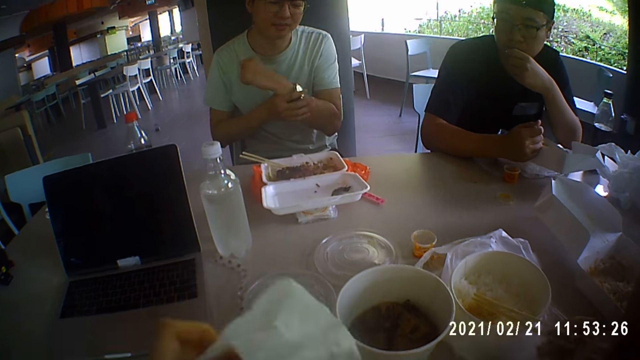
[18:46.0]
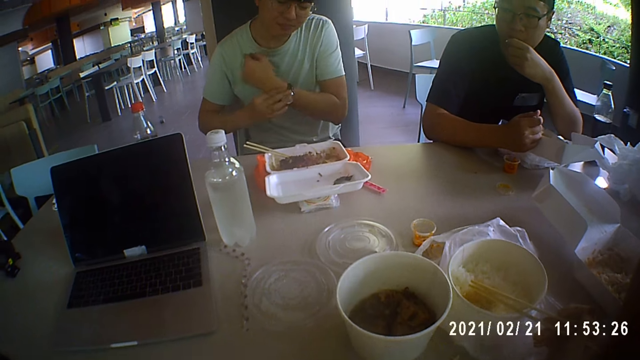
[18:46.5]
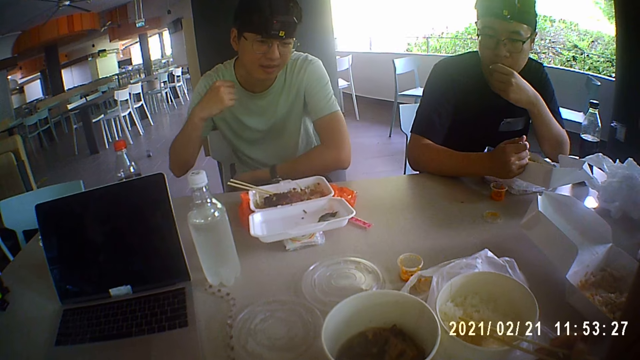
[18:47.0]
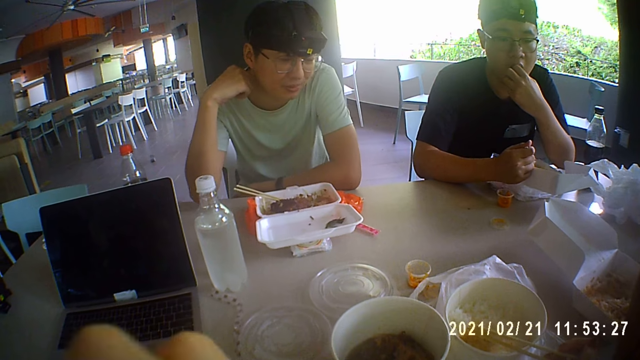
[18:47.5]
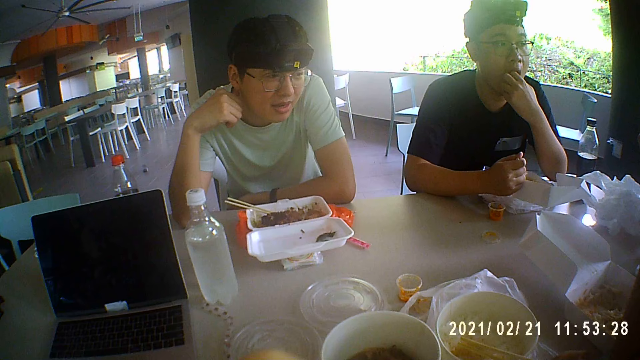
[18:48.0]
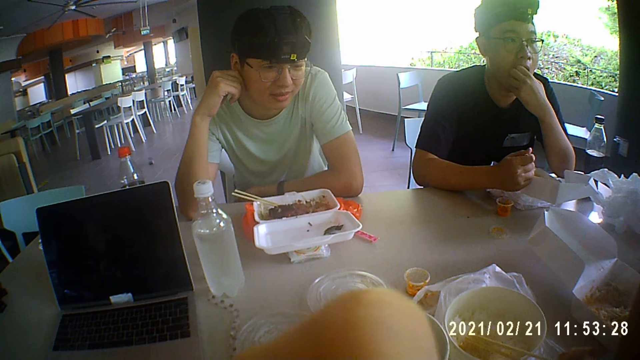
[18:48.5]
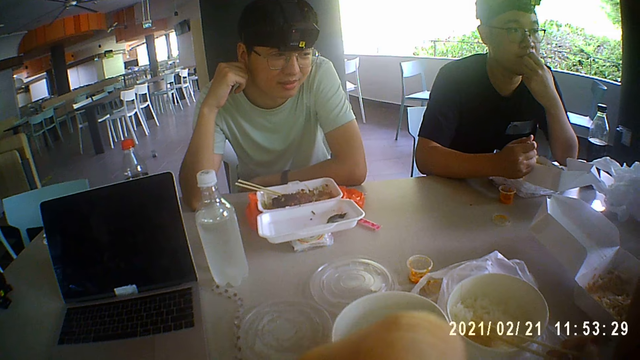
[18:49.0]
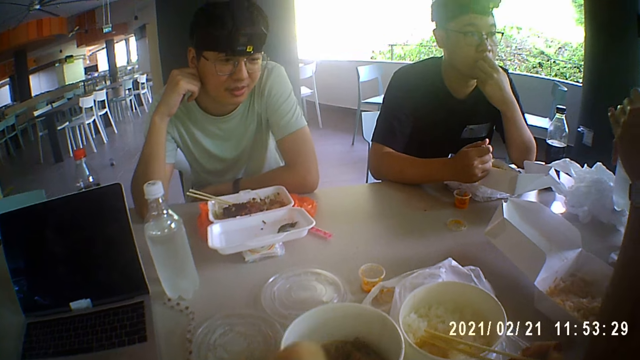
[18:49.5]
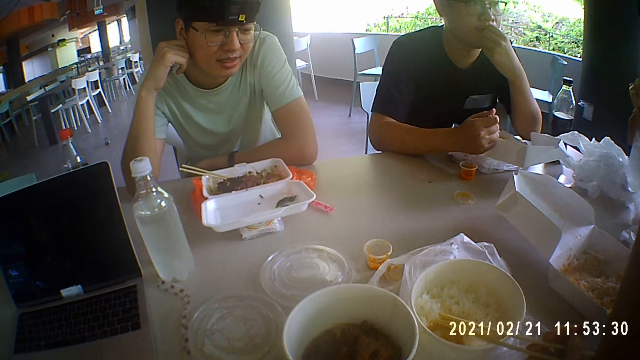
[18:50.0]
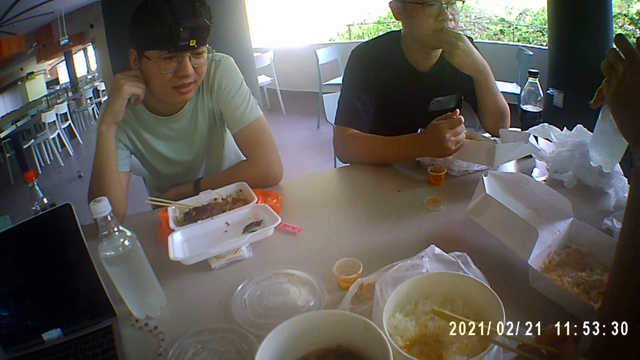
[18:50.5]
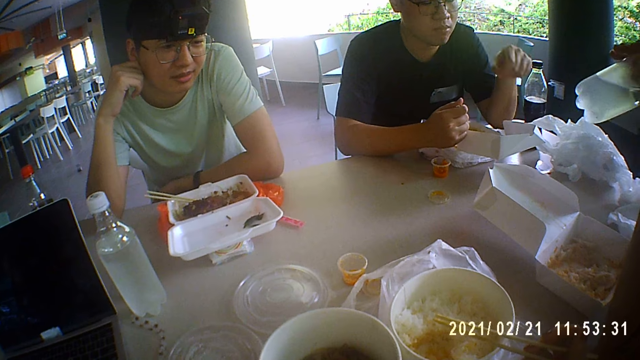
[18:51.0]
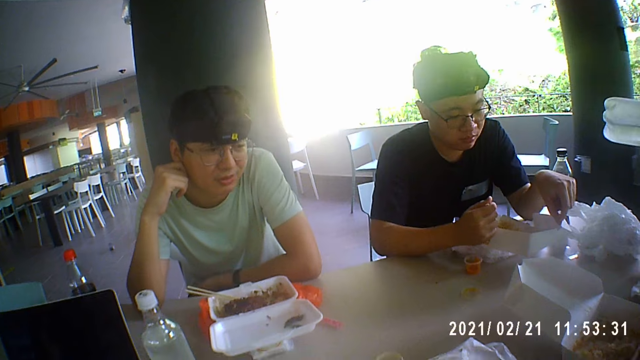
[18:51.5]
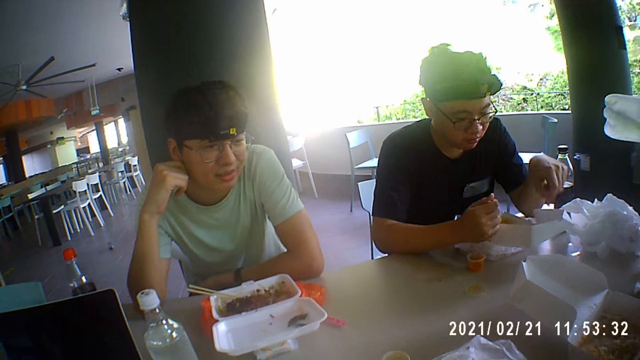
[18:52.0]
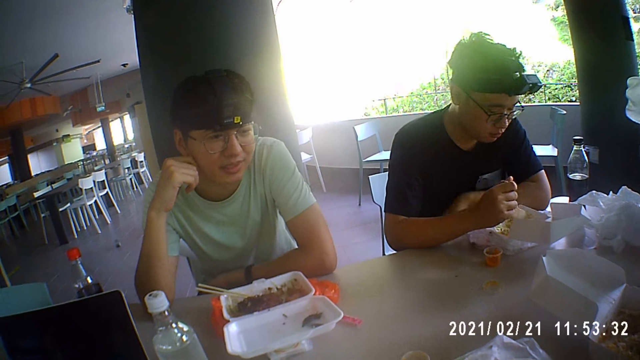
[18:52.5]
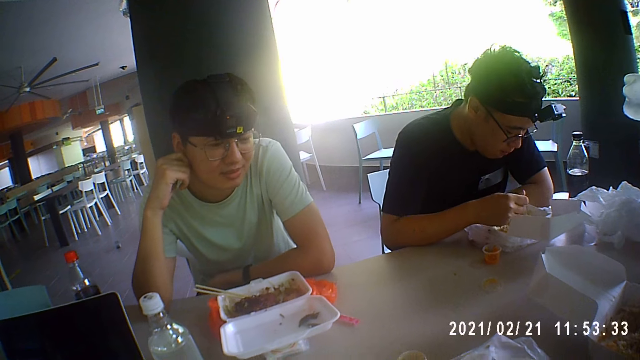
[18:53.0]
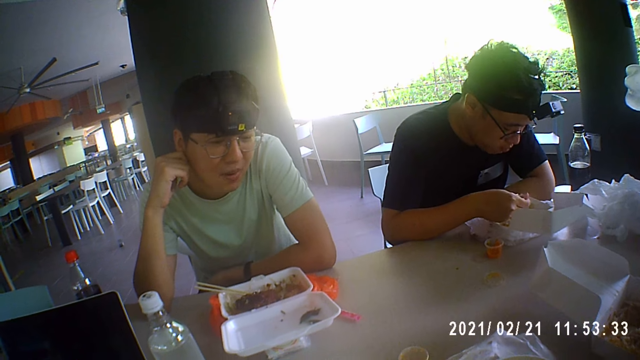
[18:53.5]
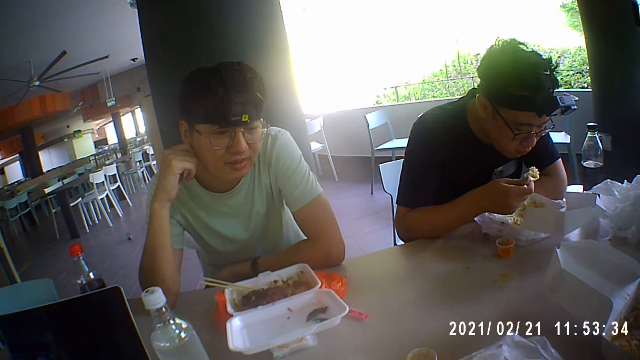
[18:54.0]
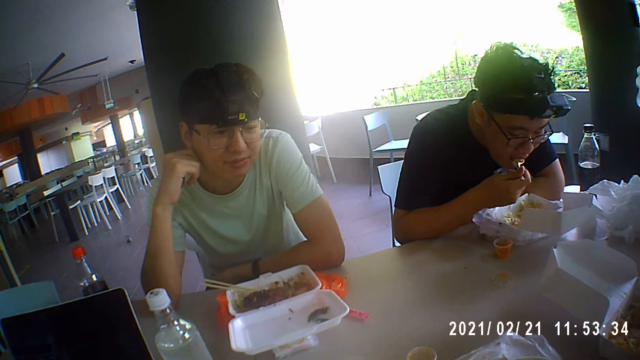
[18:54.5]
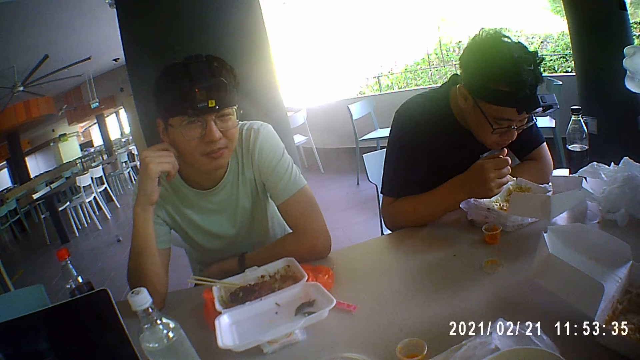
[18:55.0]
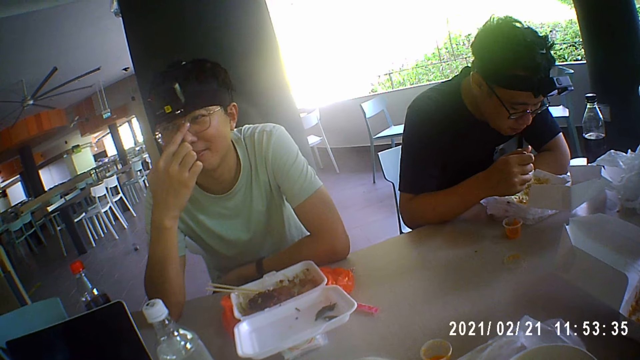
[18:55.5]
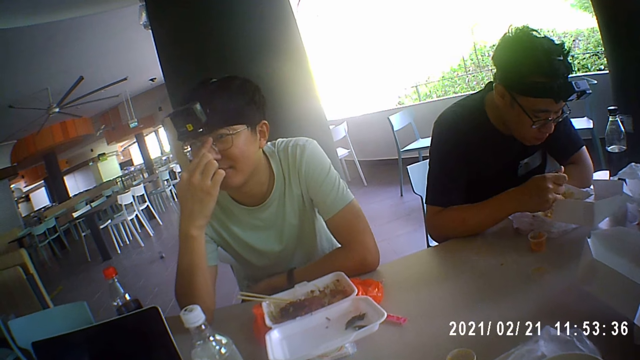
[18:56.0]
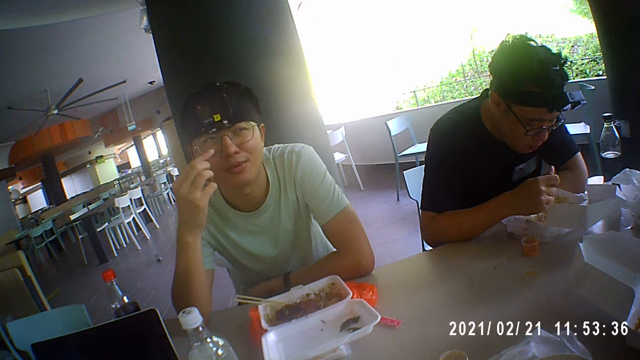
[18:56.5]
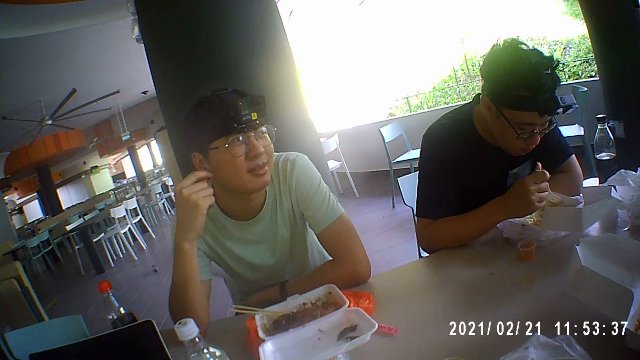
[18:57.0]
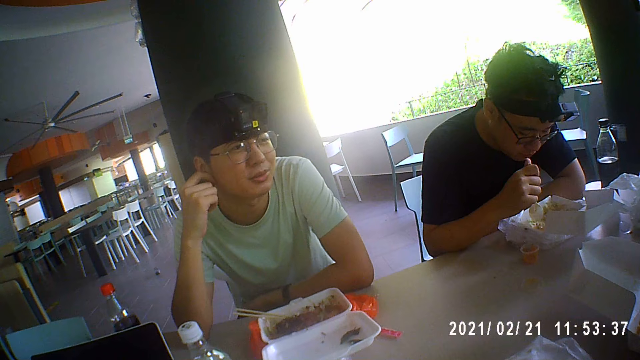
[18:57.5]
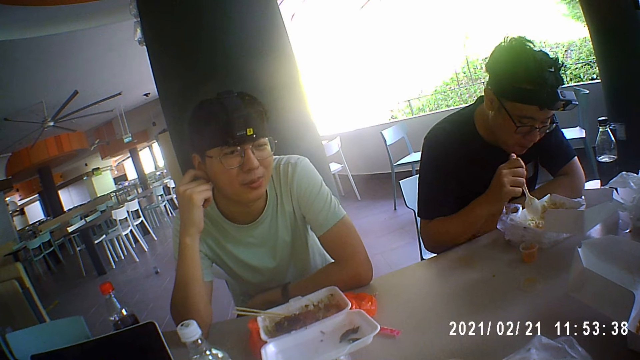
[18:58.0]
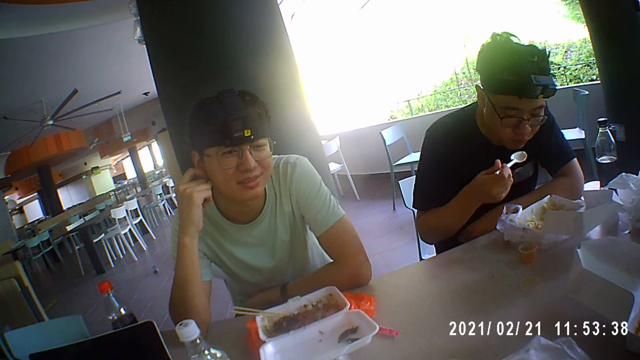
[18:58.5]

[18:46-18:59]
A man touches his hand. The man touches his face. Another man puts something on the table and eats the food. The first man touches his glasses.

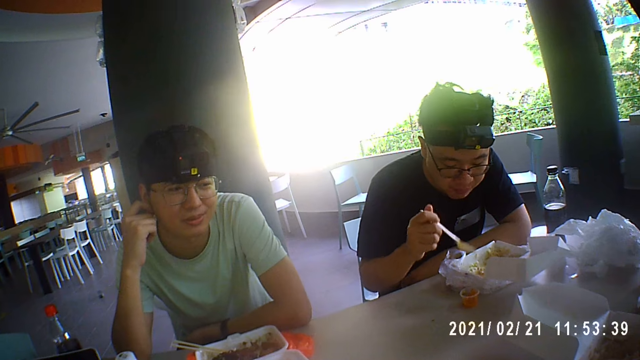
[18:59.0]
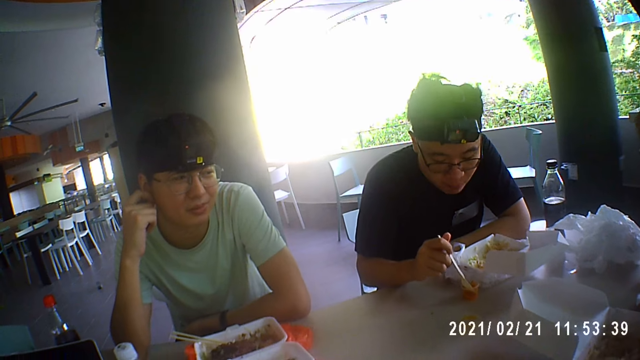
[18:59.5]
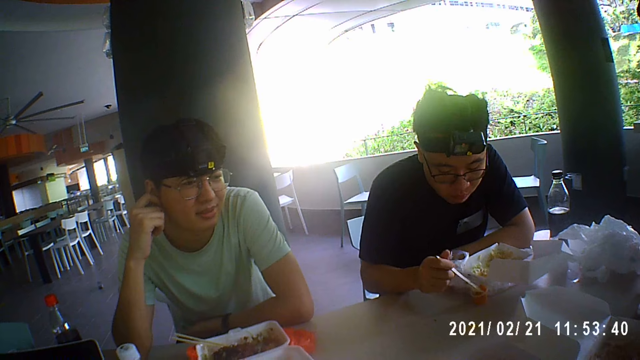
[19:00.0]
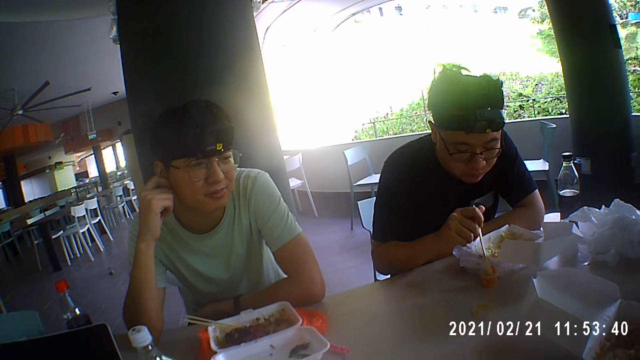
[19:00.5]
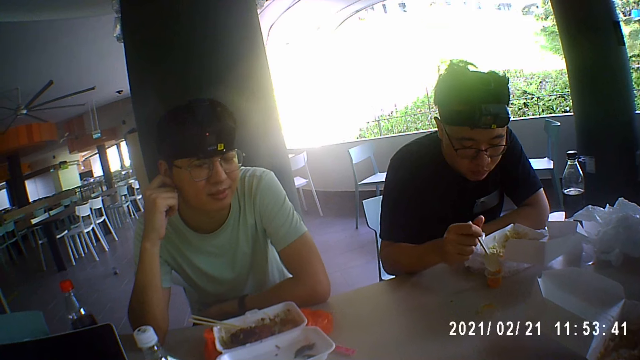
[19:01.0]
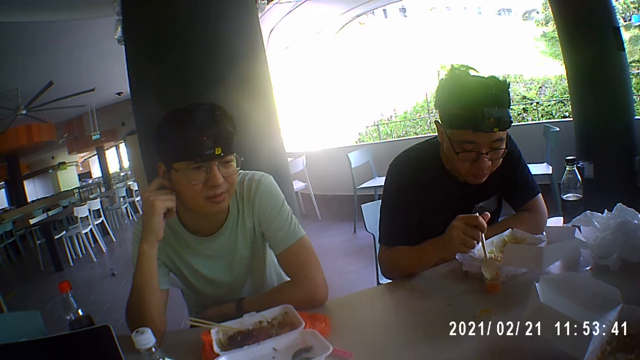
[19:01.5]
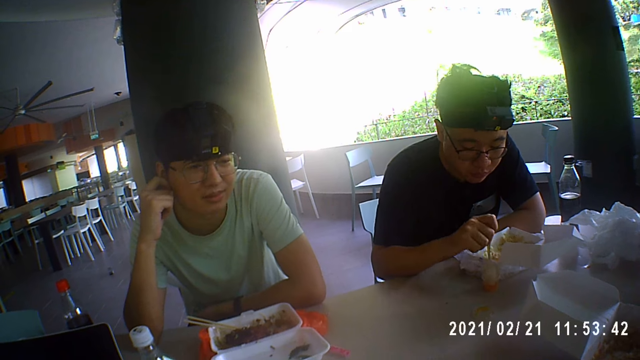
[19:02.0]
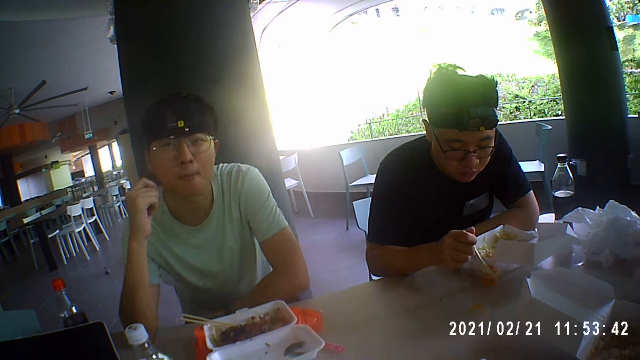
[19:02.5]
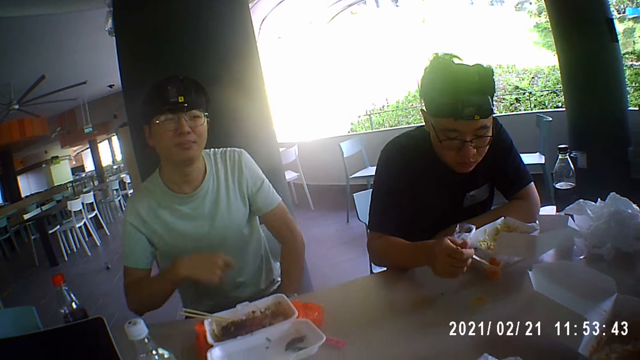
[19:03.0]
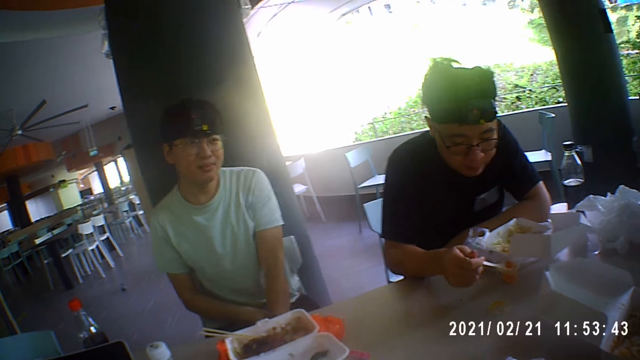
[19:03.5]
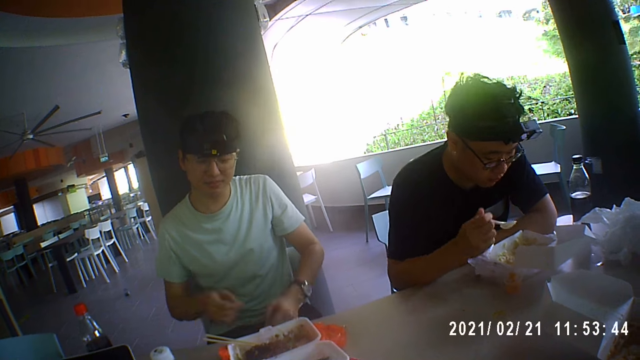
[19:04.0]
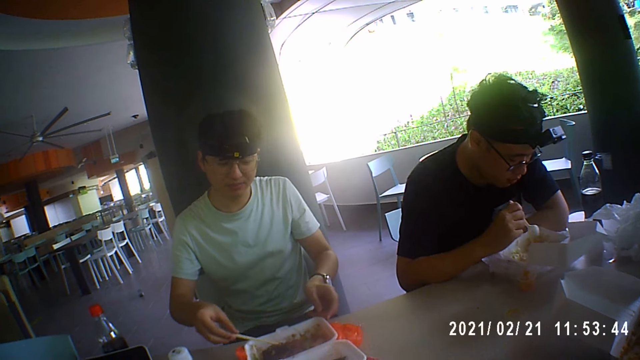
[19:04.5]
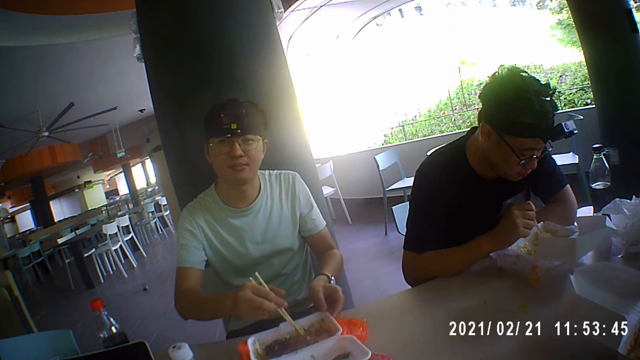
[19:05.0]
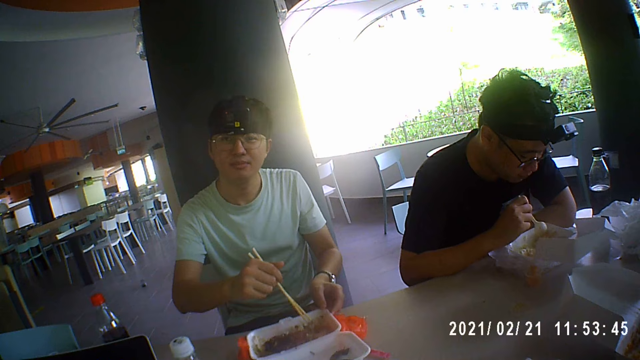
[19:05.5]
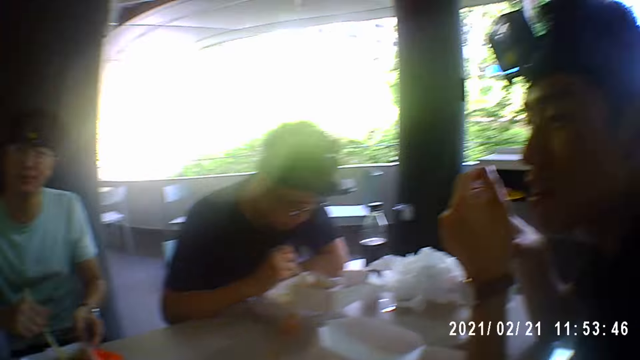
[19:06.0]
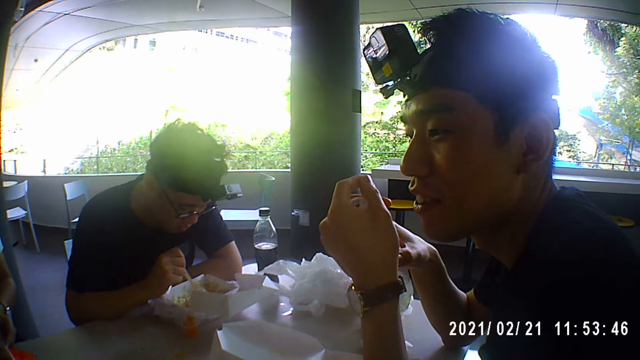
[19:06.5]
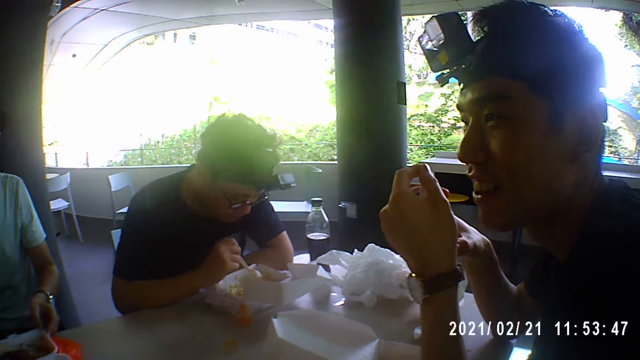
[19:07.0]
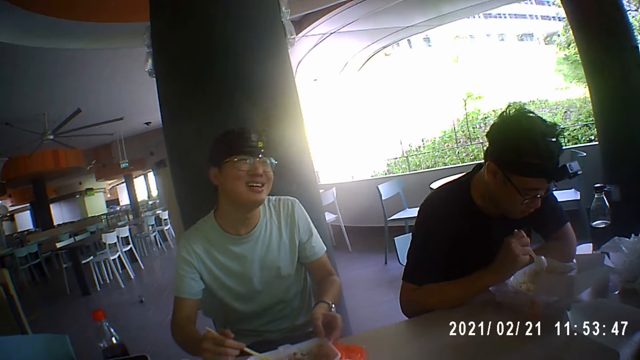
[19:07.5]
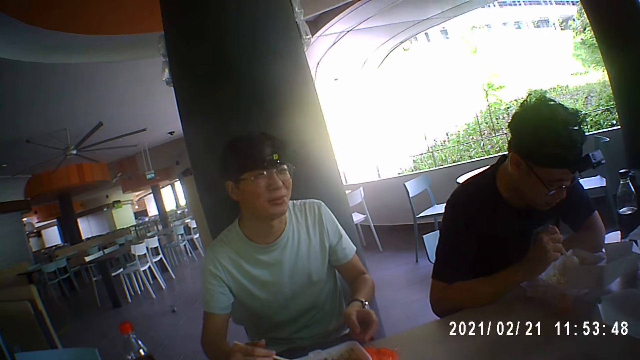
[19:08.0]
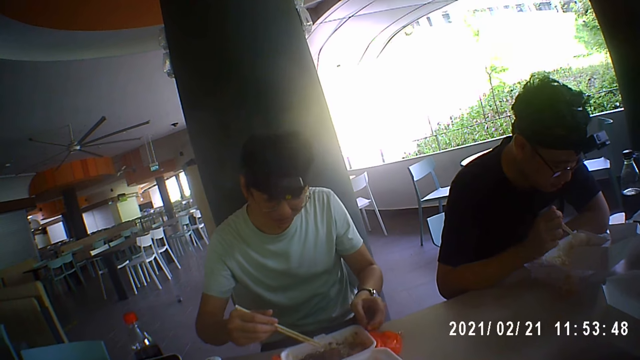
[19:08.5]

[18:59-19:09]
A man talks.
